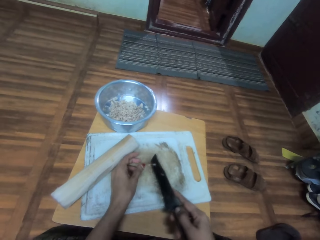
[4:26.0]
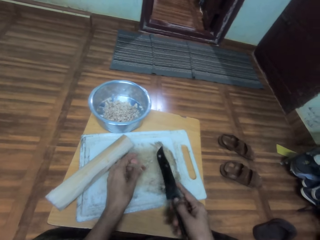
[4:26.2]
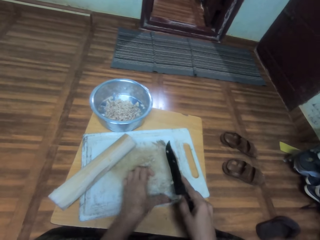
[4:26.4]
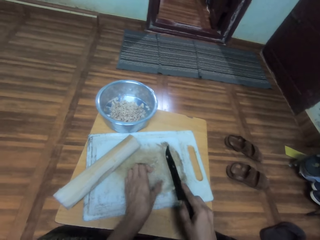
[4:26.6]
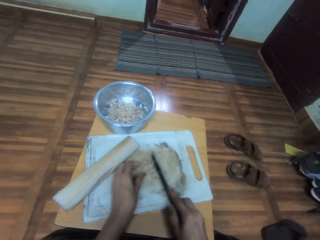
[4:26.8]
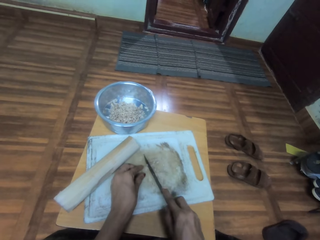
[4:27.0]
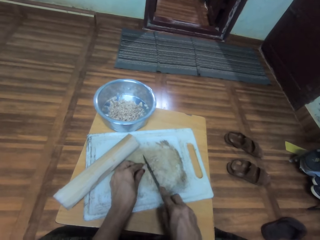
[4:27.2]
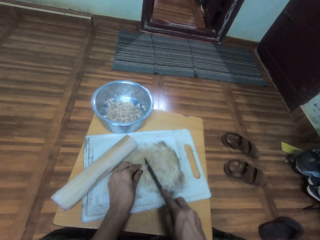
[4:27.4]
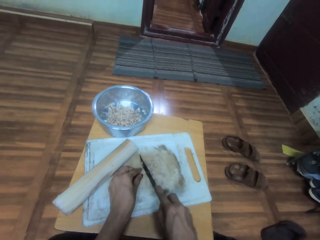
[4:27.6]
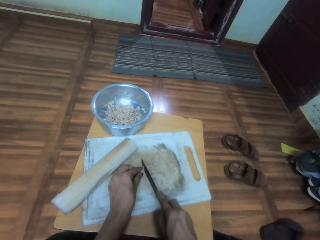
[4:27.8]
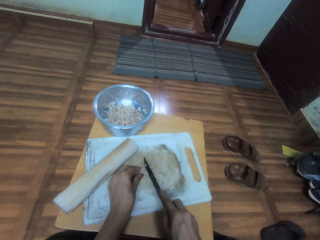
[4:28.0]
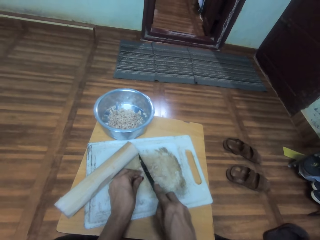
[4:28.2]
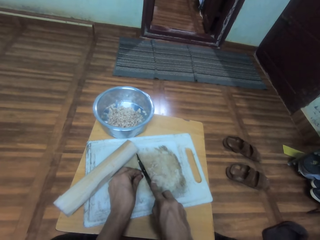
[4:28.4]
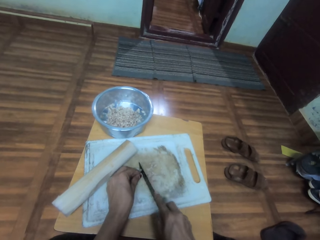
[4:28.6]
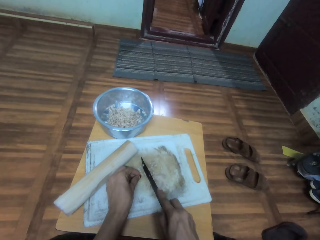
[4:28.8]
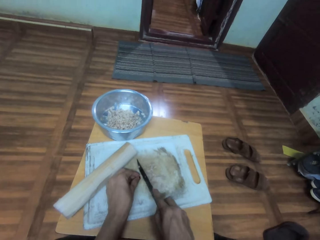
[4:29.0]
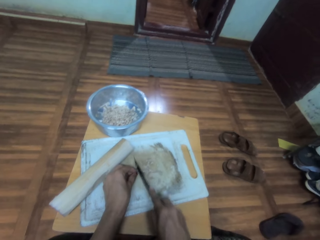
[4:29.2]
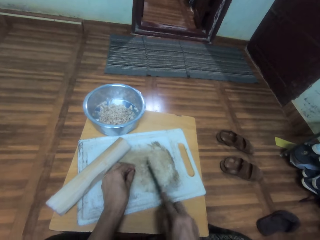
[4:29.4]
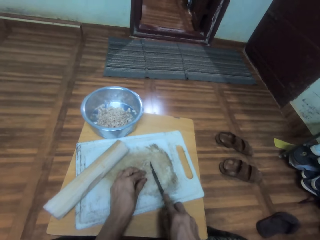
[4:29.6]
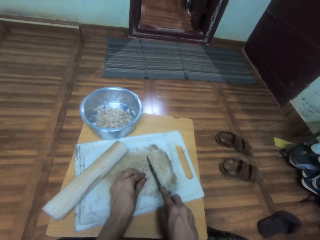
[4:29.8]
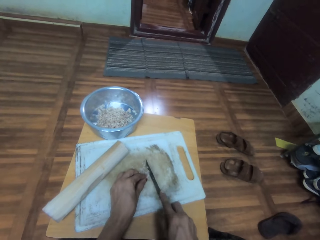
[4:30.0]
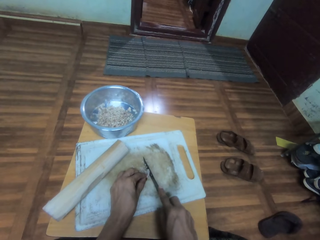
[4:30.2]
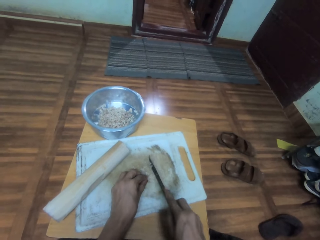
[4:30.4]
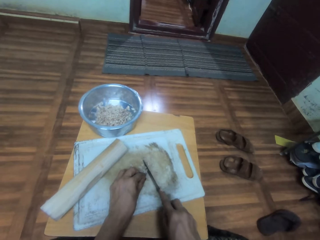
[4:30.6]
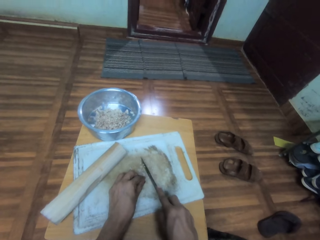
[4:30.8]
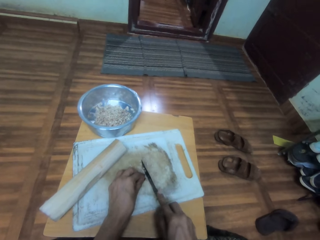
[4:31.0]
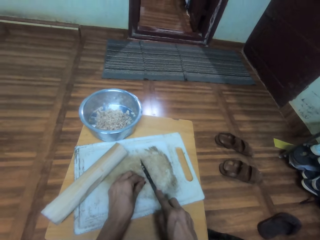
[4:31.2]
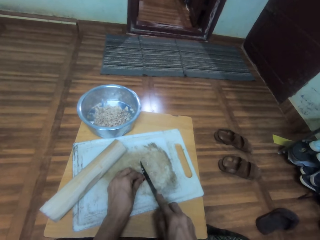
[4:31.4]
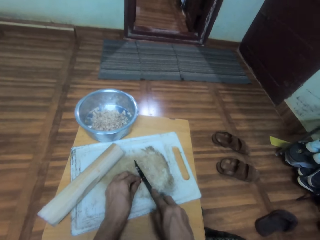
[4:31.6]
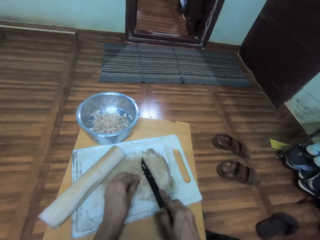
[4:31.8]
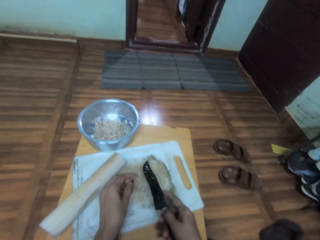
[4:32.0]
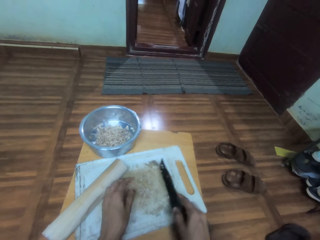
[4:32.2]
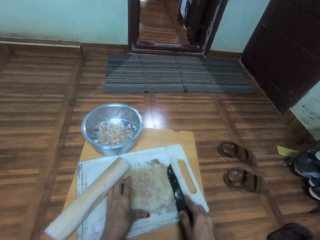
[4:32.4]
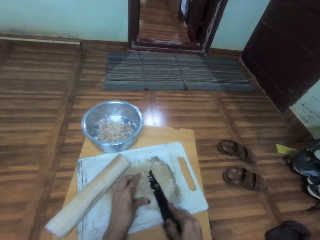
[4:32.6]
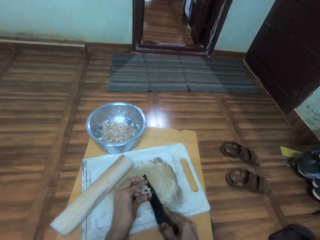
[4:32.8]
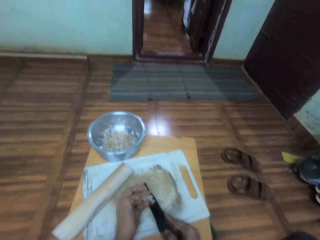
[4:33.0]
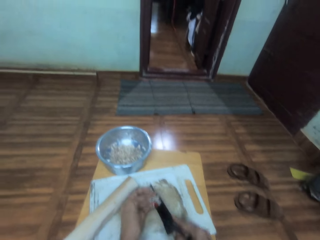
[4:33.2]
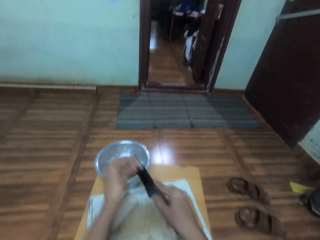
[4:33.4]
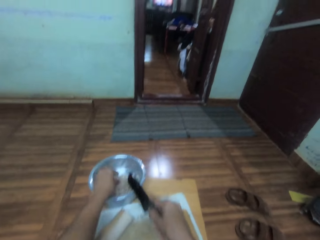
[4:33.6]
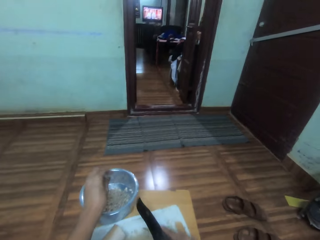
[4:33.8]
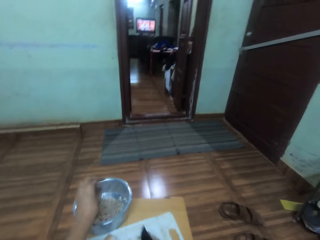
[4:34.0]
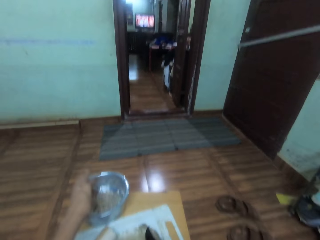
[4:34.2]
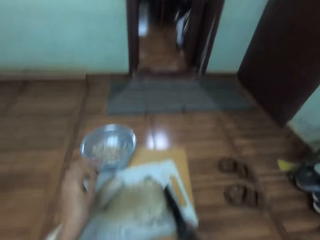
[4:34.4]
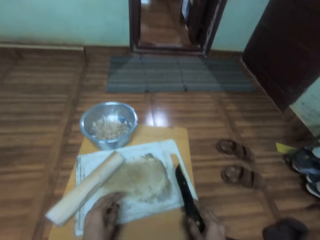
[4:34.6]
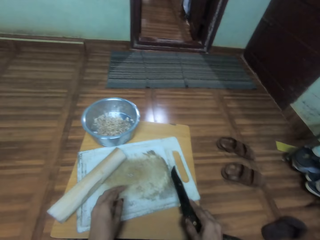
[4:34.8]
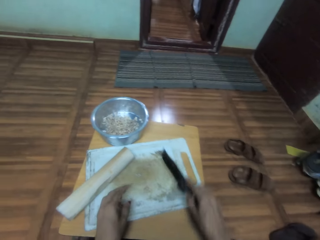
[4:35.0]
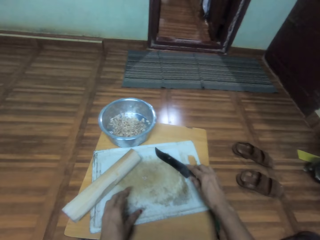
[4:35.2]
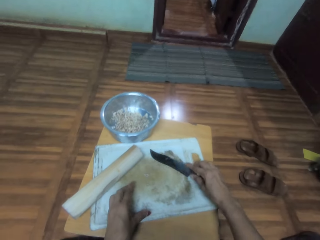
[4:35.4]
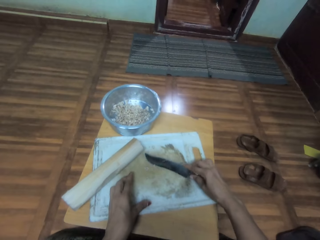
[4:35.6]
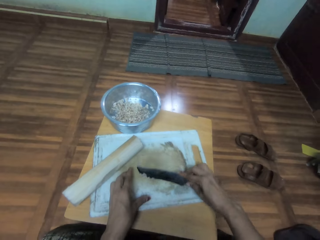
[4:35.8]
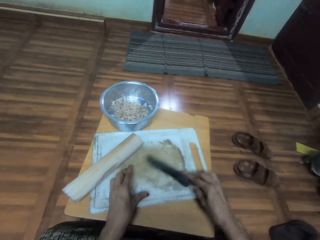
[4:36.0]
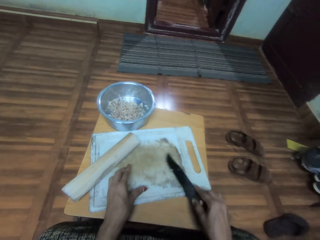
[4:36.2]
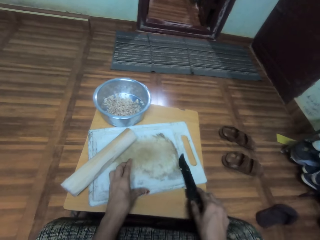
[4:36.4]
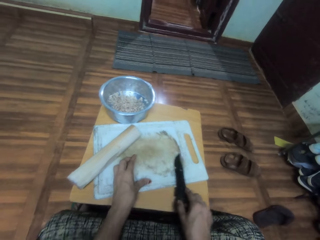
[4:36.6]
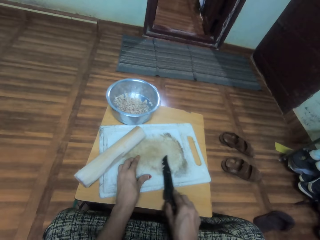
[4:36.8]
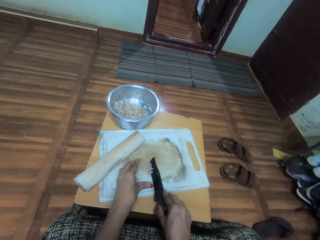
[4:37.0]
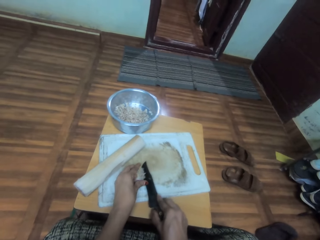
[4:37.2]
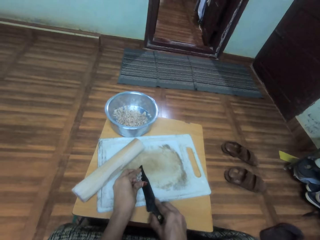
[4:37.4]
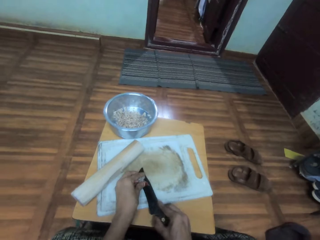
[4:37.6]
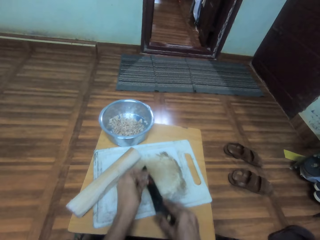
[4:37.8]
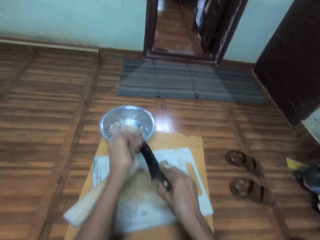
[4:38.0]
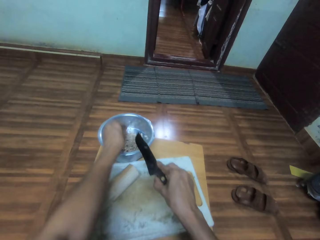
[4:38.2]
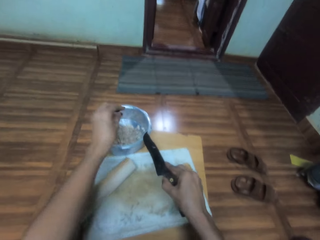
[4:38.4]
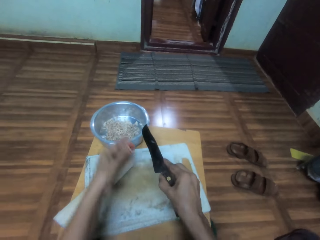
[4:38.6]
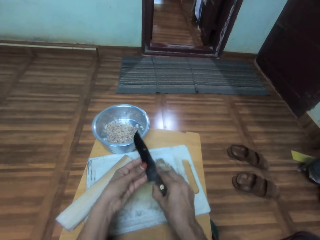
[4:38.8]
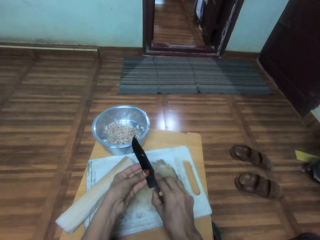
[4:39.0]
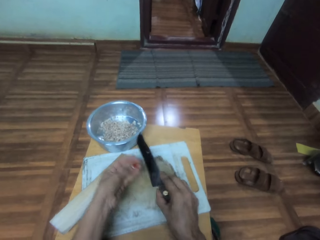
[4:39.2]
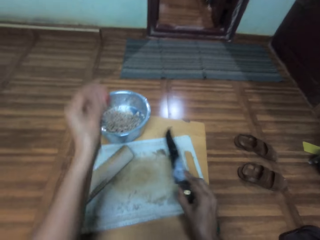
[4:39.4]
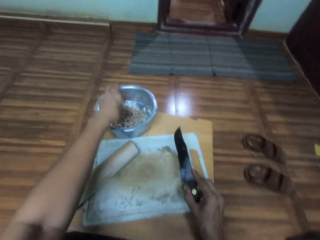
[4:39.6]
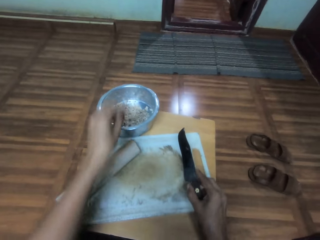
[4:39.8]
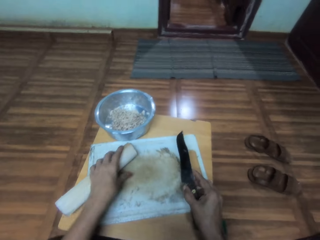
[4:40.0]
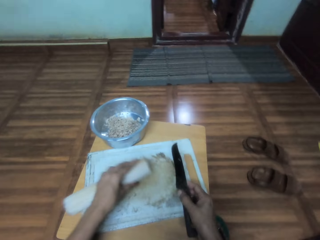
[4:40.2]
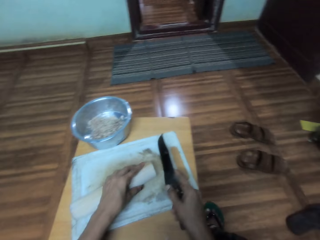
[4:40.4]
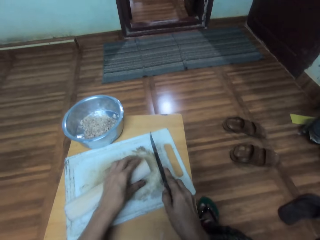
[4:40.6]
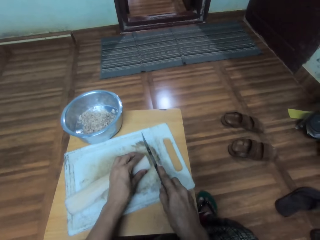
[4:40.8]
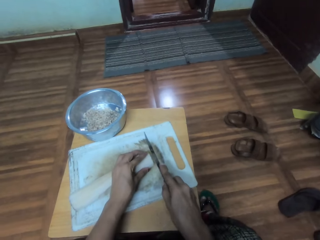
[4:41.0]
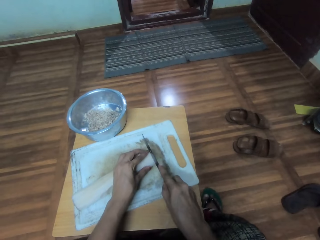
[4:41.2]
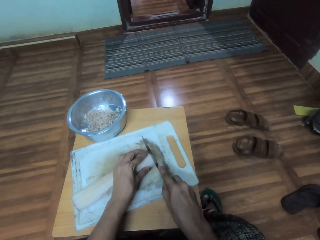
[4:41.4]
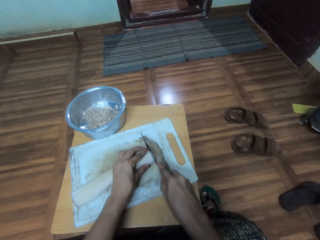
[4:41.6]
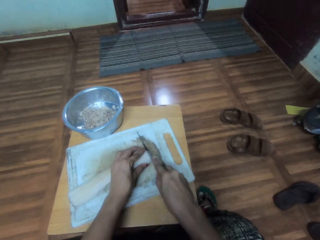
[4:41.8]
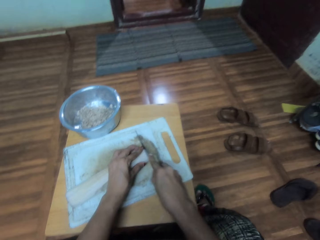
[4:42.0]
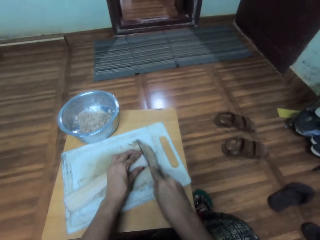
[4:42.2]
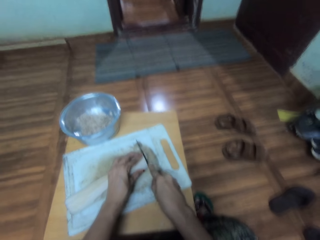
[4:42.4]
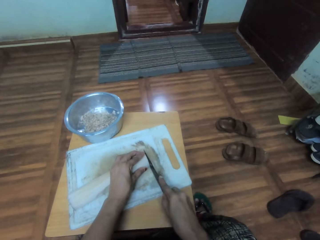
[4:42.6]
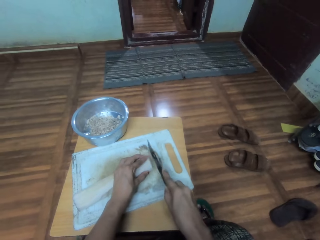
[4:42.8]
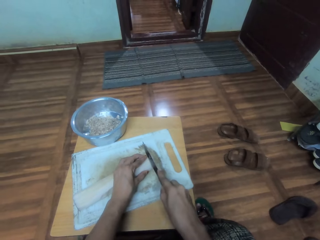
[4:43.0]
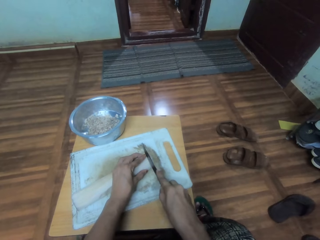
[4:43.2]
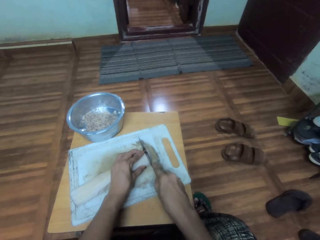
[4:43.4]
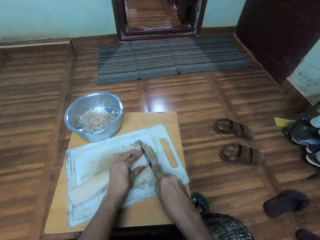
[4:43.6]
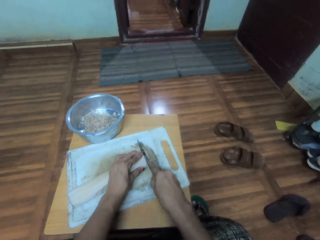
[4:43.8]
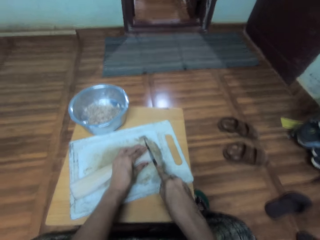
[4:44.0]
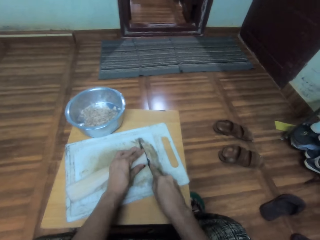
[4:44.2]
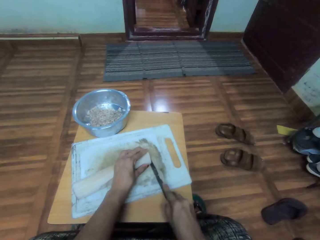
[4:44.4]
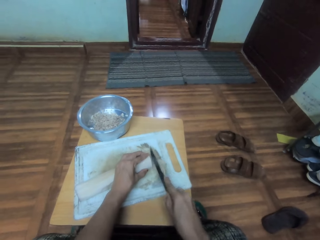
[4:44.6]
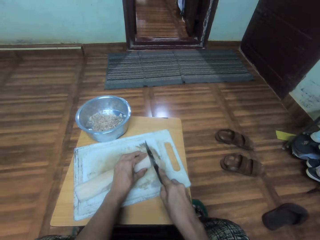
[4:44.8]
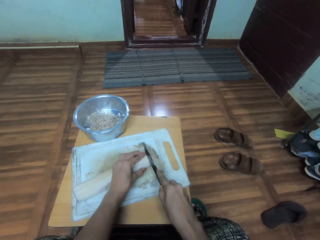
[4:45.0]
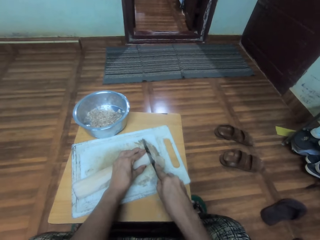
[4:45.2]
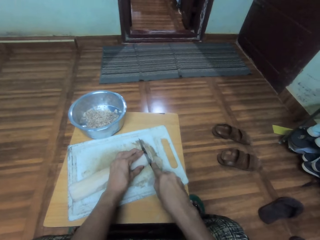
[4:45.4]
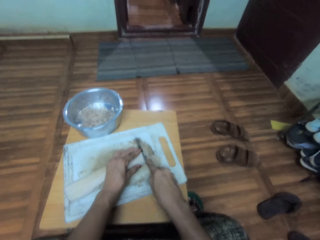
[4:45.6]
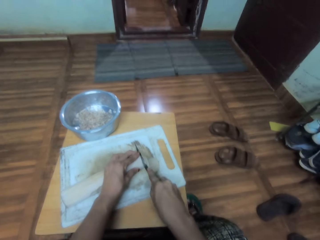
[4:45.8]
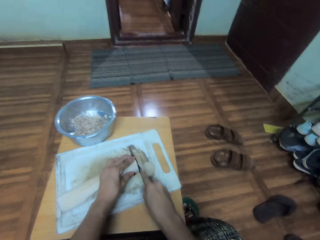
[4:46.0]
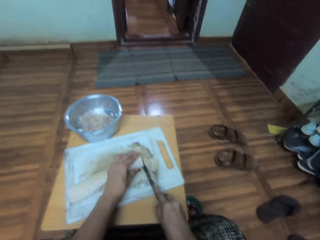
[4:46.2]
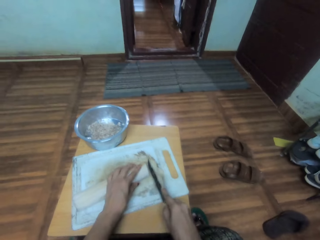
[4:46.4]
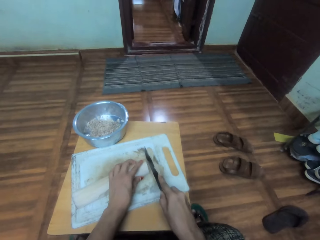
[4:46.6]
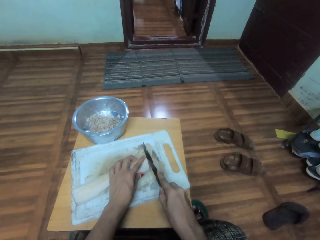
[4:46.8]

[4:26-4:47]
The camera wearer removes something on the knife with a finger. They gather the cassava pieces on the chopping board. They cut the cassava pieces with the knife on the chopping board. They collect the cassava pieces on the chopping board. They put the cassava pieces in a cooking pot. They collect the cassava pieces on the chopping board. They put the cassava pieces in the cooking pot. They wipe the knife. They drop the cassava pieces in the cooking pot. They adjust the cassava on the chopping board. They slice the cassava on the chopping board.
